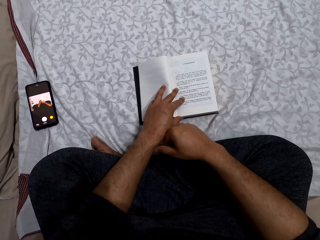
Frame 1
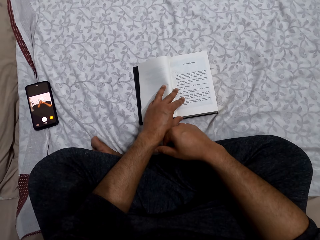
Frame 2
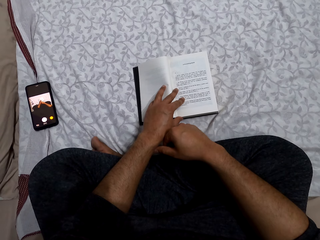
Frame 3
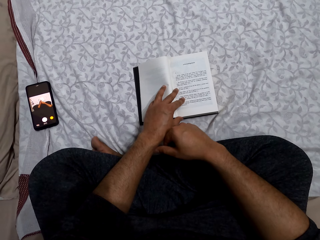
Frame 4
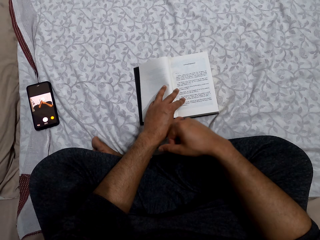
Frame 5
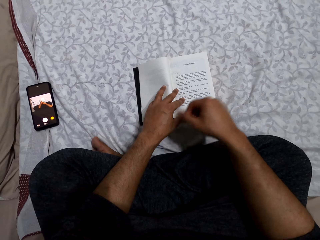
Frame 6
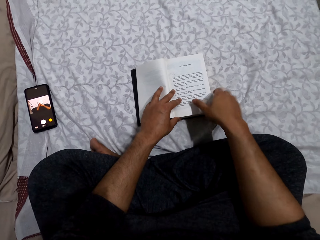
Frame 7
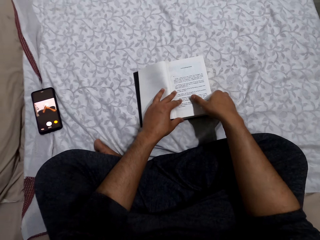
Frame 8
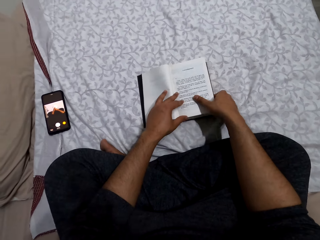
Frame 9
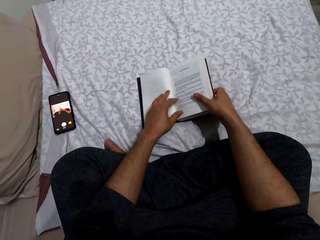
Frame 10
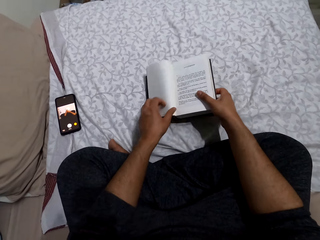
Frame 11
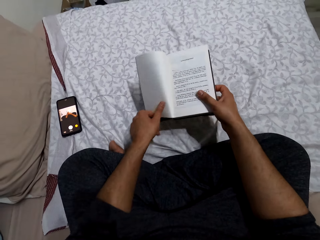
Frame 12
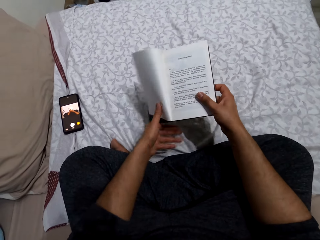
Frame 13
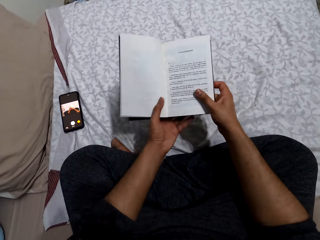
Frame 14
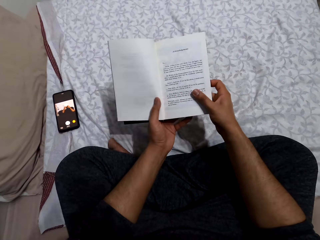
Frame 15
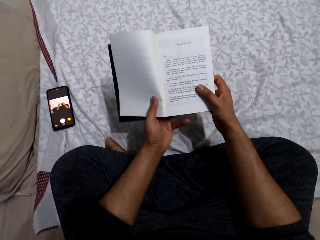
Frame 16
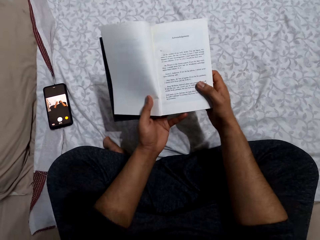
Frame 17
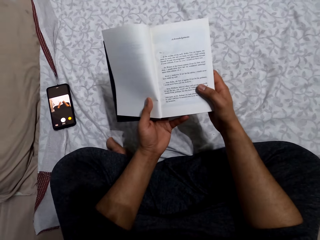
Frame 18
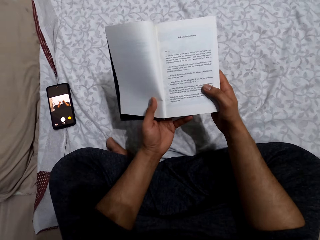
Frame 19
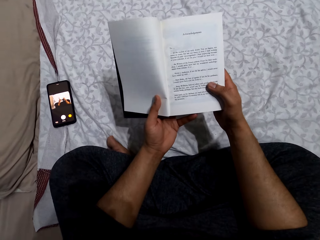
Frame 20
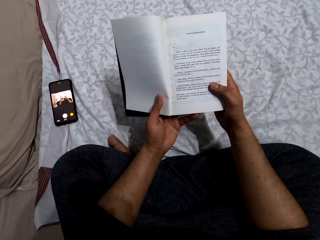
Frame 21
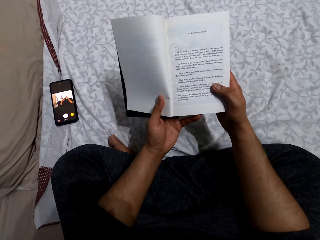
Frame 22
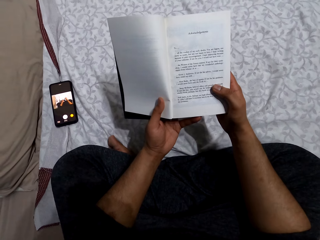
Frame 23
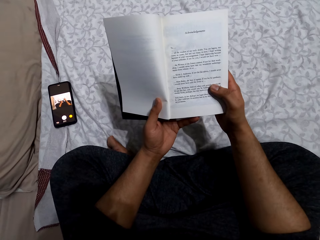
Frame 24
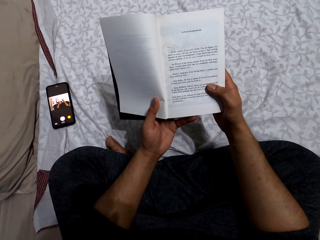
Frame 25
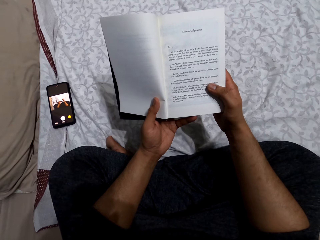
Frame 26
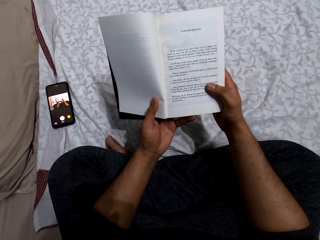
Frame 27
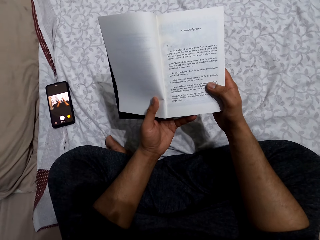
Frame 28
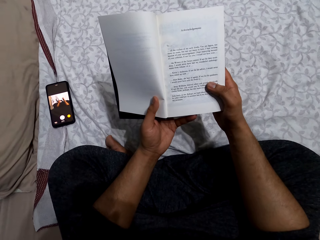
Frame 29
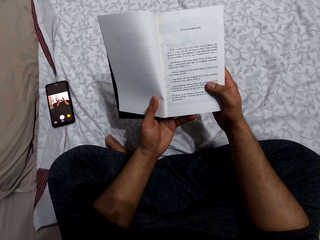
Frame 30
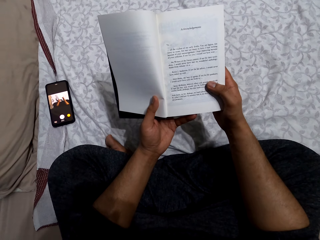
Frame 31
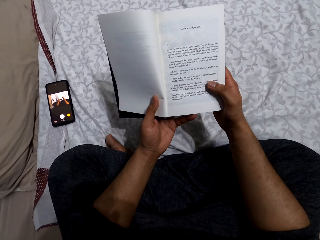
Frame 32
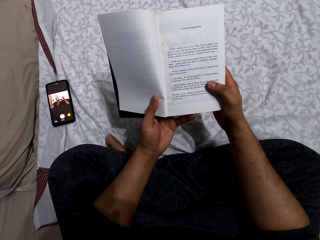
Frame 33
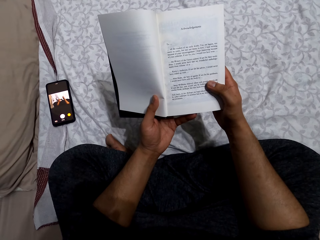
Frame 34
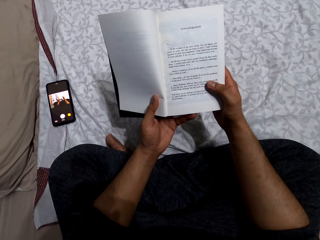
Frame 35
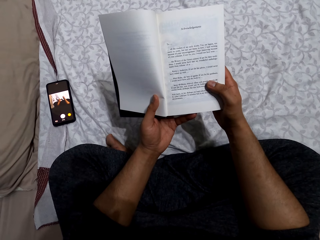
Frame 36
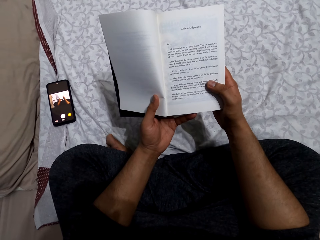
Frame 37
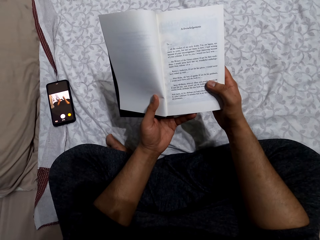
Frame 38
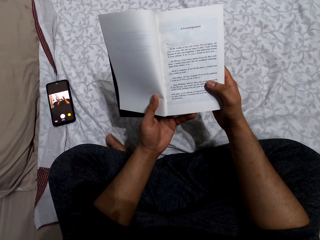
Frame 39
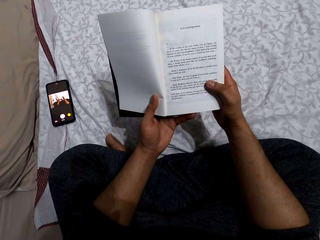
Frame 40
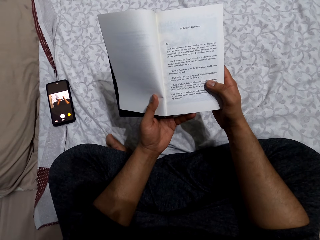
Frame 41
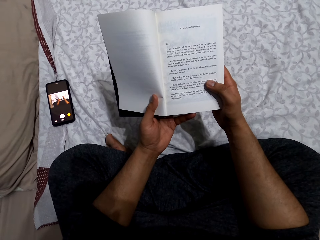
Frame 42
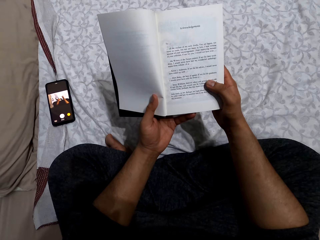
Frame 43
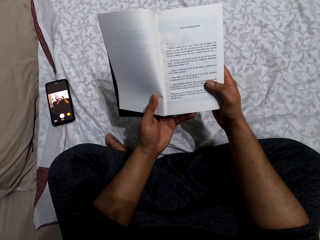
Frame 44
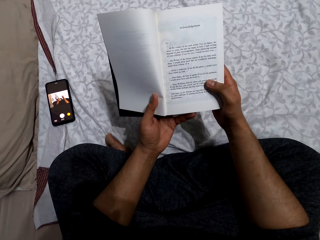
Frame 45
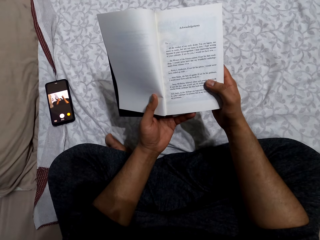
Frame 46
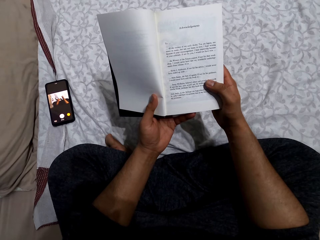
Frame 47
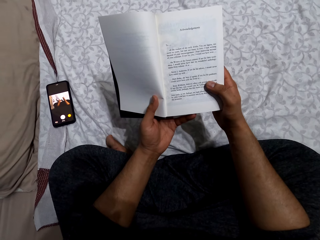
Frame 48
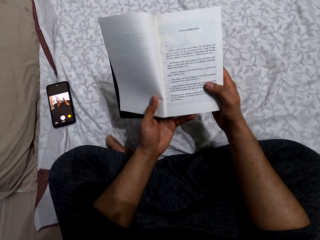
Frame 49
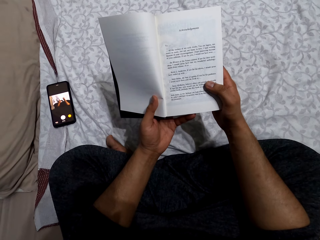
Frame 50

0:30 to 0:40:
The camera wearer holds the book with his right hand. He lifts the book from a bed. He reads the book.

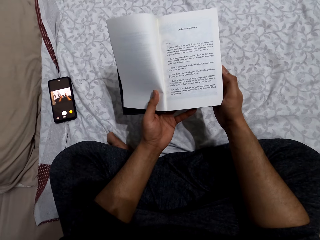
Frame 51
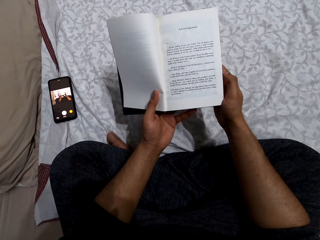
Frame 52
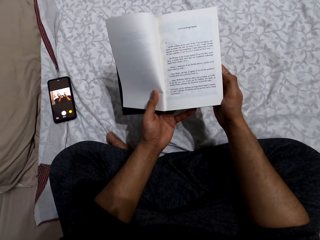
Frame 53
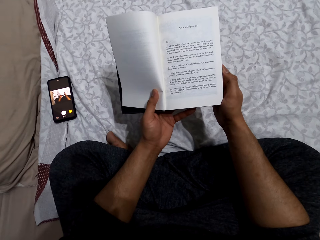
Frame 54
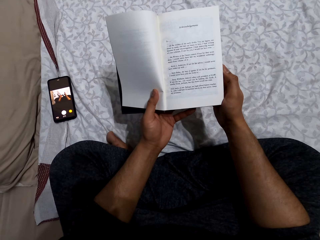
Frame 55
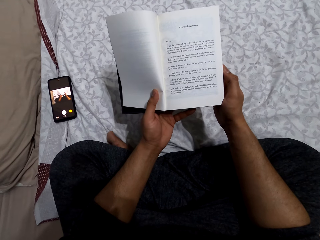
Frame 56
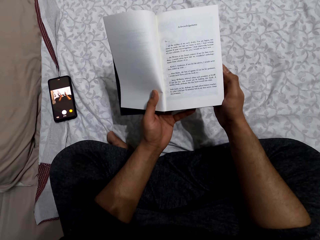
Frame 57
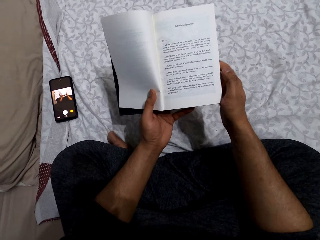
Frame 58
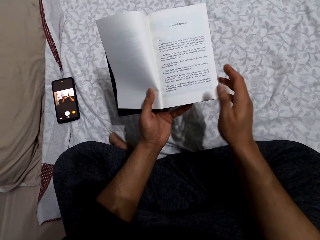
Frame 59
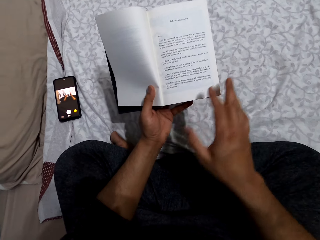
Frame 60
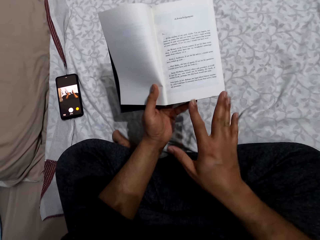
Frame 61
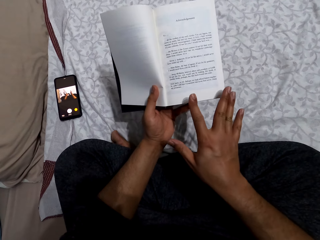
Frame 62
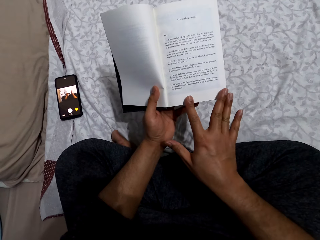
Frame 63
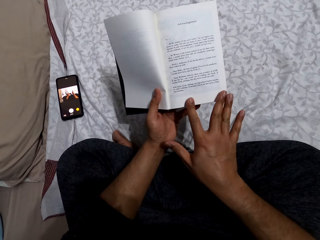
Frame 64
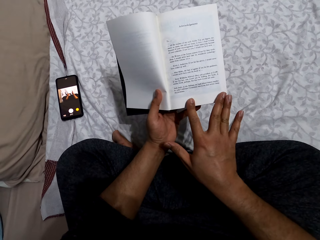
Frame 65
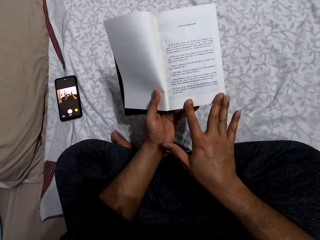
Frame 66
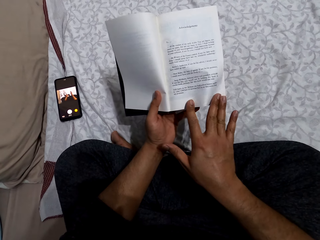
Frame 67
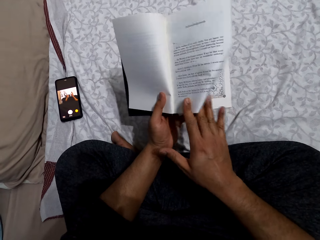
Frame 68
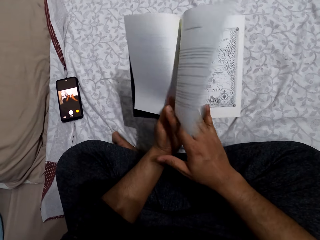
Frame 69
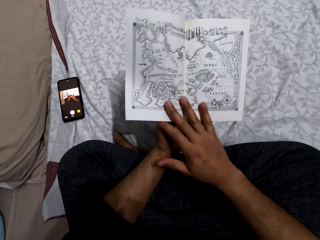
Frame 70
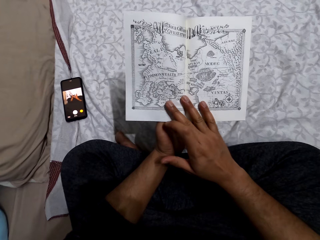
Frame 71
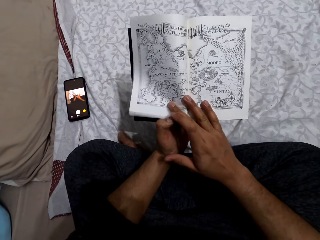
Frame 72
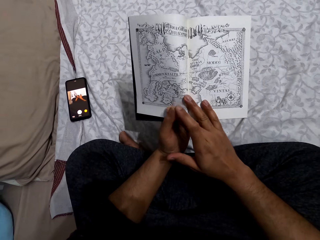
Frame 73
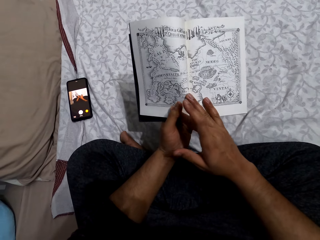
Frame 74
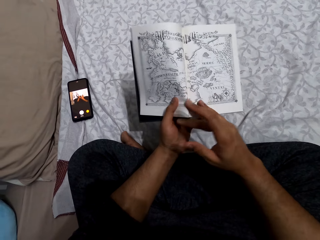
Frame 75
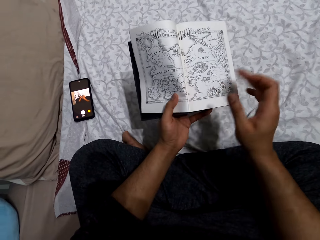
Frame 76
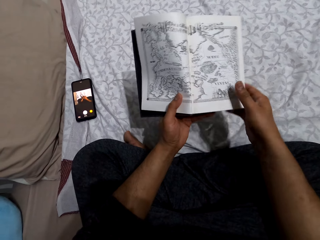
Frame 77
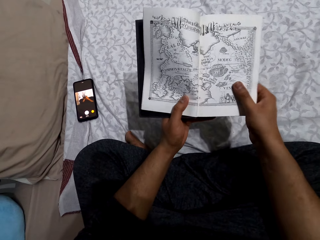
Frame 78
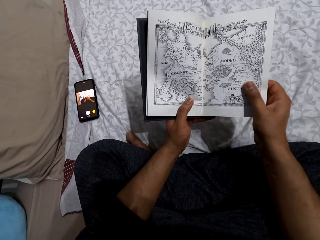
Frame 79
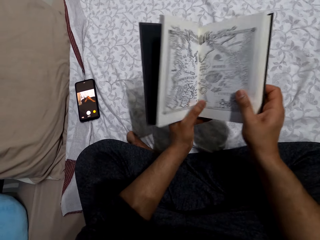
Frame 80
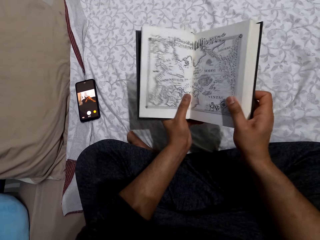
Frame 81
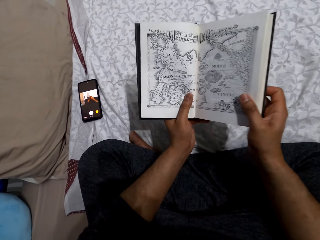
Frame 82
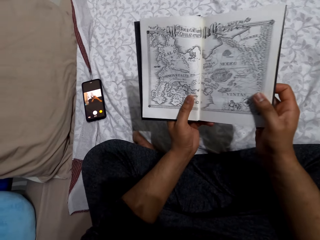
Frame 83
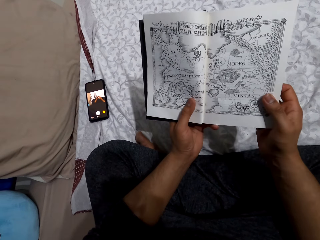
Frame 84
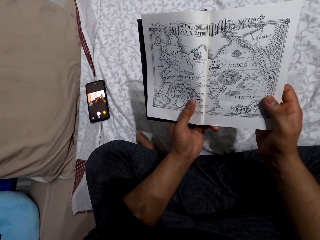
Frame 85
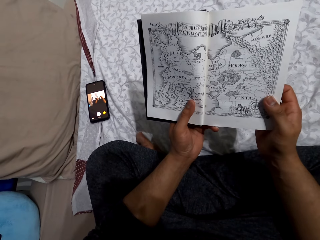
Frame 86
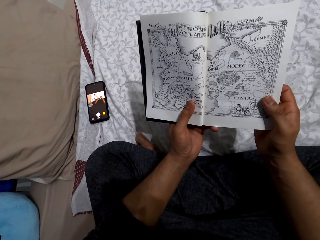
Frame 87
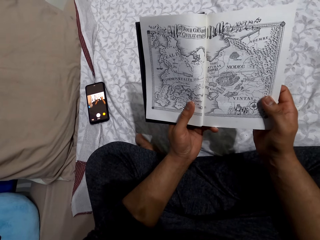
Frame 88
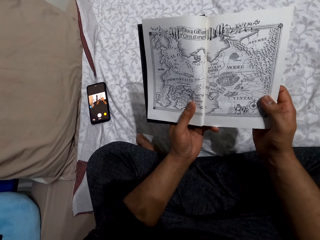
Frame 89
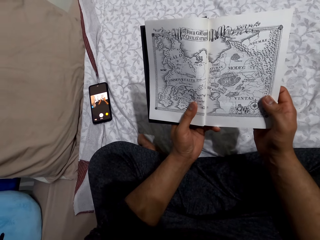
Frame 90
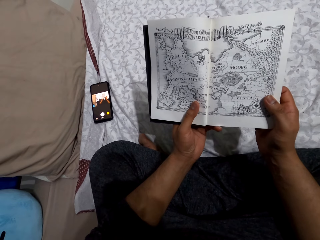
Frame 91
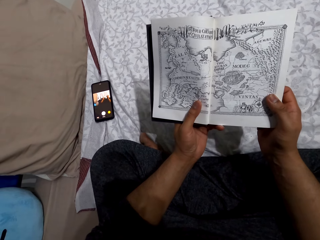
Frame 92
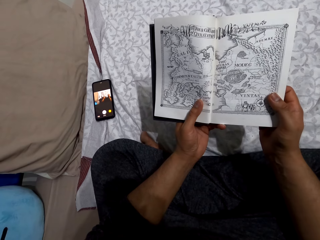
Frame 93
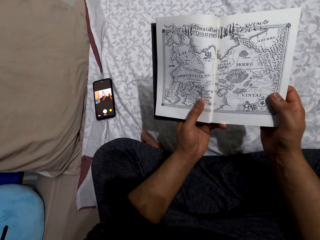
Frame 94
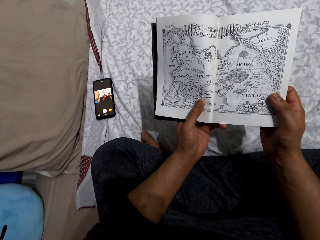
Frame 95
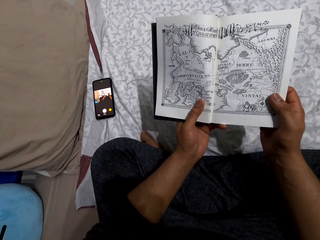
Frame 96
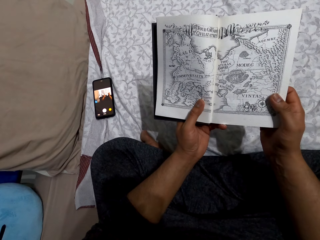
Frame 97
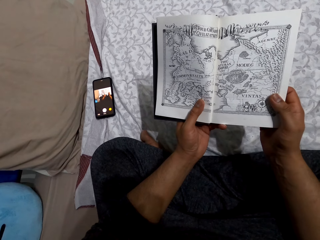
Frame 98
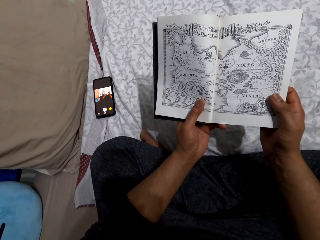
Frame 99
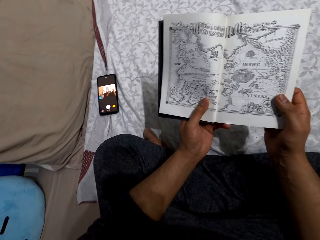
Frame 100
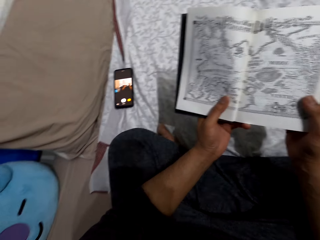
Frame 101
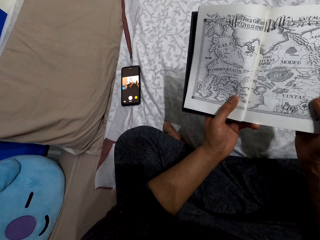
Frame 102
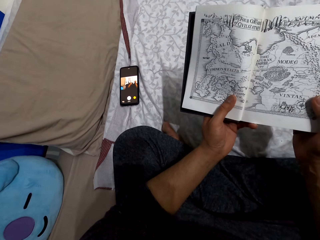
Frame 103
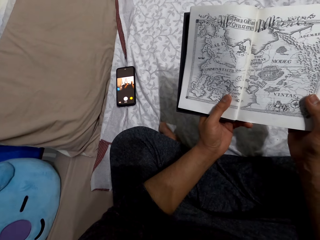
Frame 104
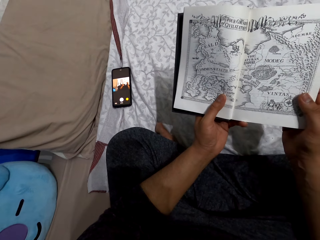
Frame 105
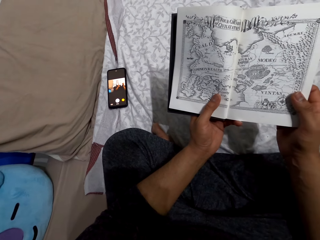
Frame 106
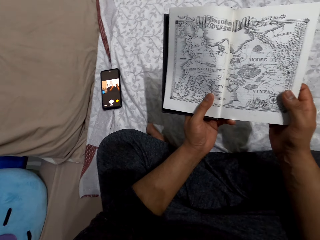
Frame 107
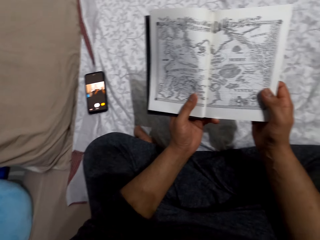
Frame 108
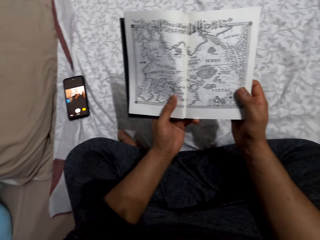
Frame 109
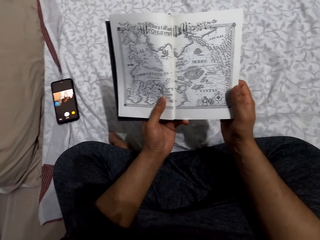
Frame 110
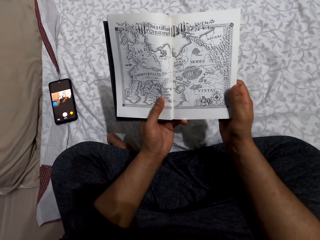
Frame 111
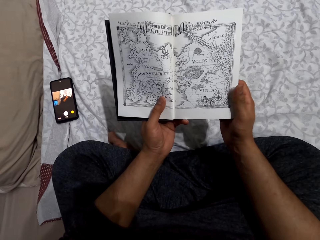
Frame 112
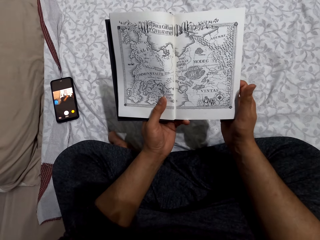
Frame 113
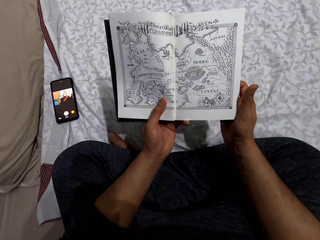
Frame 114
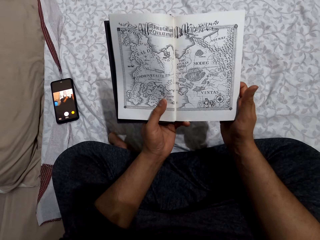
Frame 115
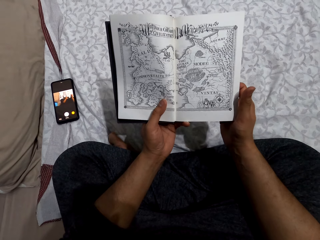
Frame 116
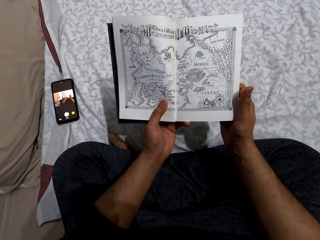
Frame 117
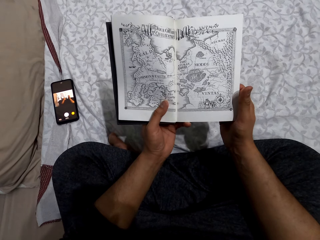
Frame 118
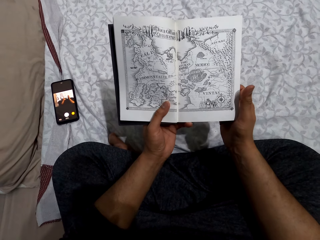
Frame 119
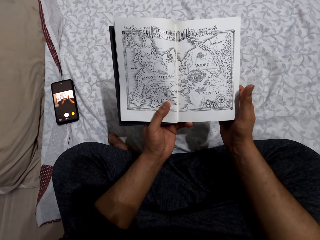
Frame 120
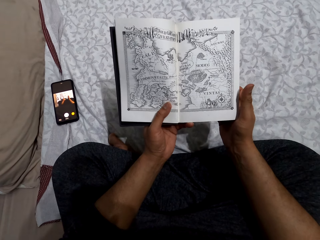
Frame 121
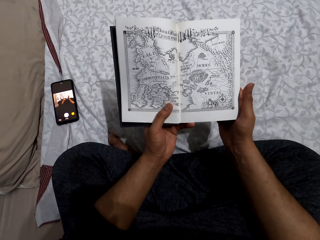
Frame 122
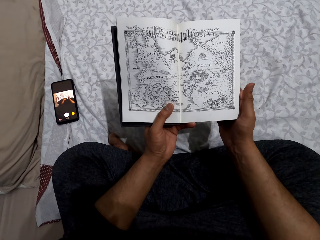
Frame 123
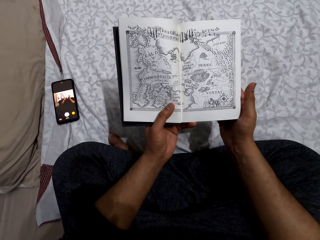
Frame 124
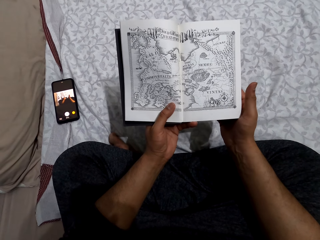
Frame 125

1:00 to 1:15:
The camera wearer flips the book. He reads the map. He places his left thumb on the book. He holds the book with his right hand. He reads the book.
